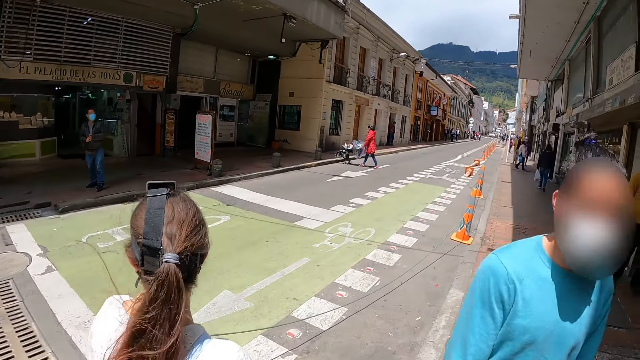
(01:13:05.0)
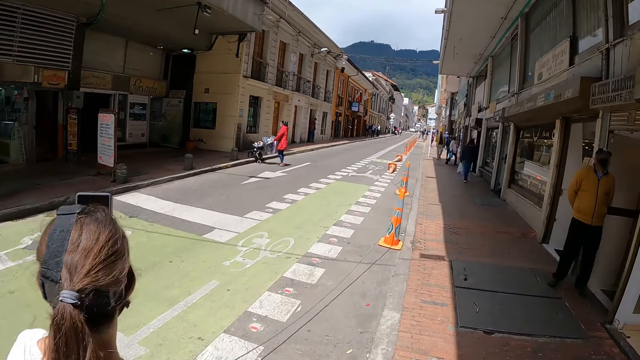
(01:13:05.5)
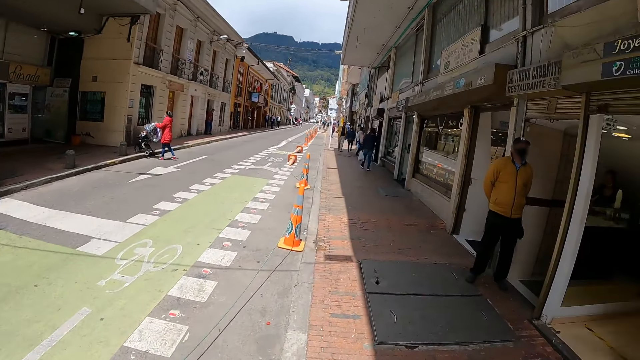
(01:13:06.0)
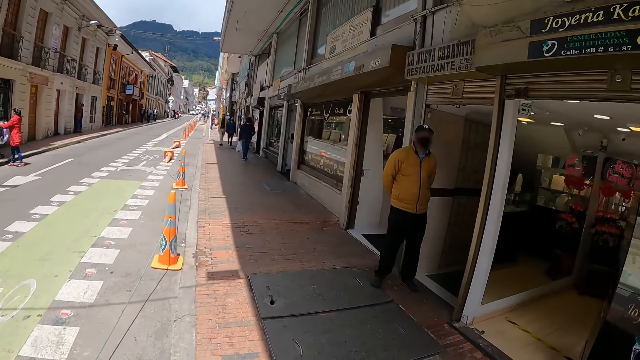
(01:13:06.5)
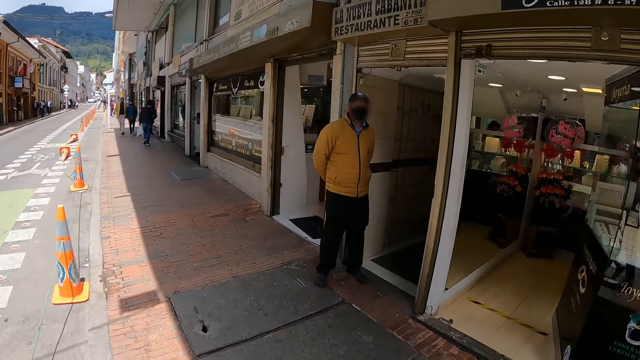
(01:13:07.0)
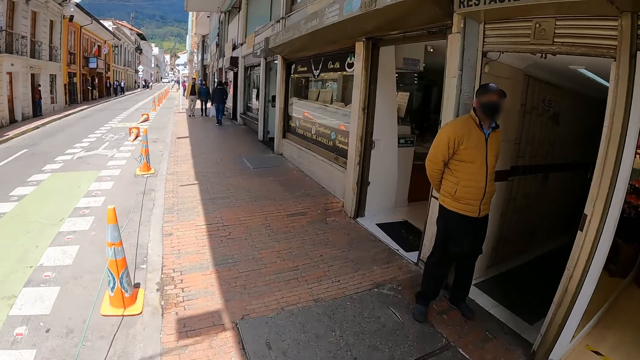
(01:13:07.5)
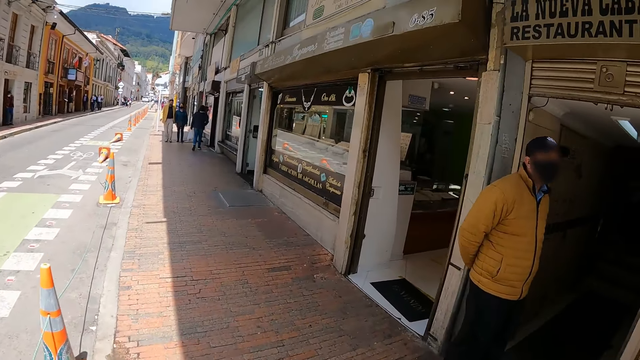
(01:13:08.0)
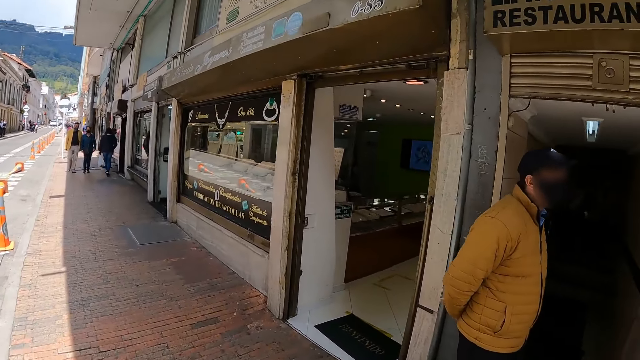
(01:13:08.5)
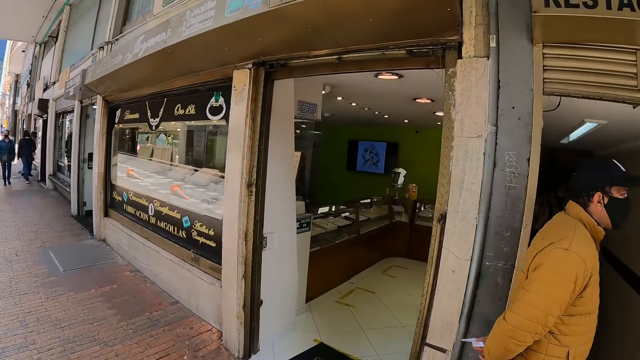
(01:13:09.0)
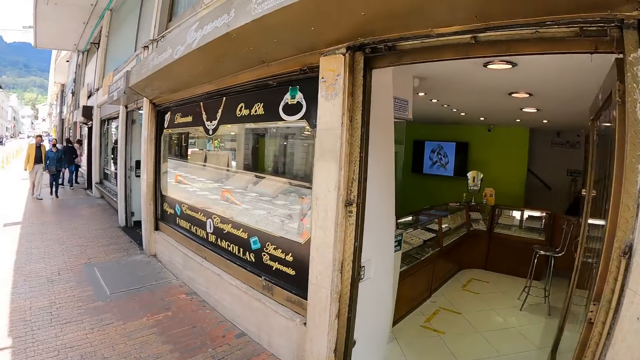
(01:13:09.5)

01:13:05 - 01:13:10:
The camera wearer walks in an open area.

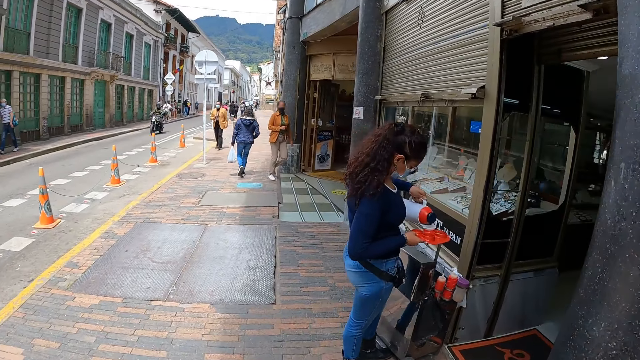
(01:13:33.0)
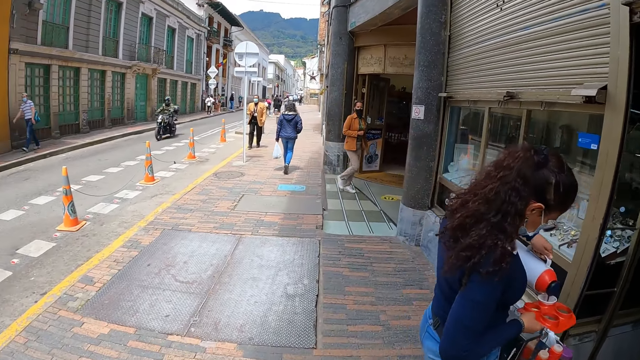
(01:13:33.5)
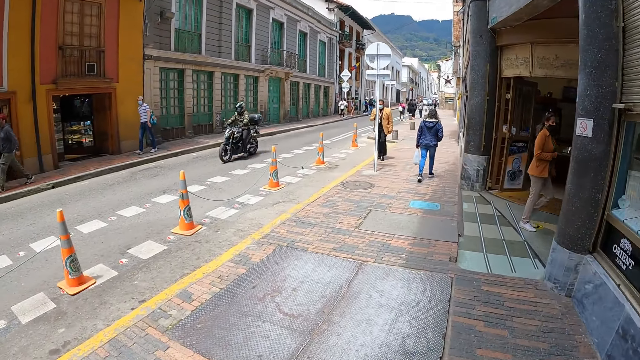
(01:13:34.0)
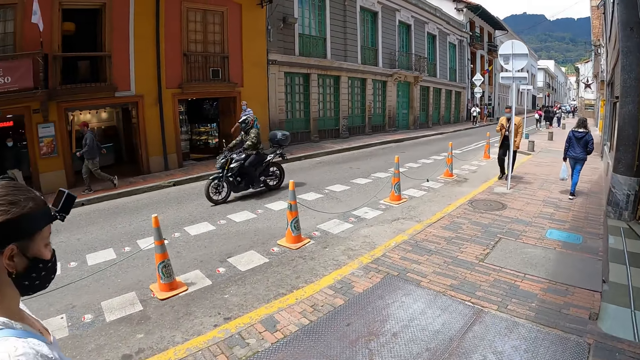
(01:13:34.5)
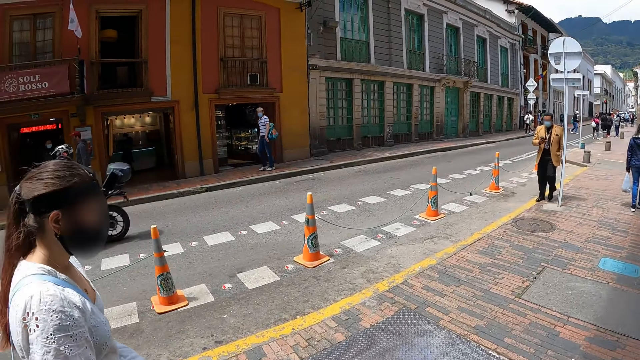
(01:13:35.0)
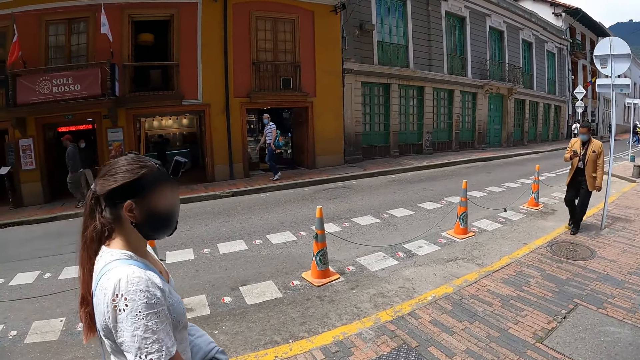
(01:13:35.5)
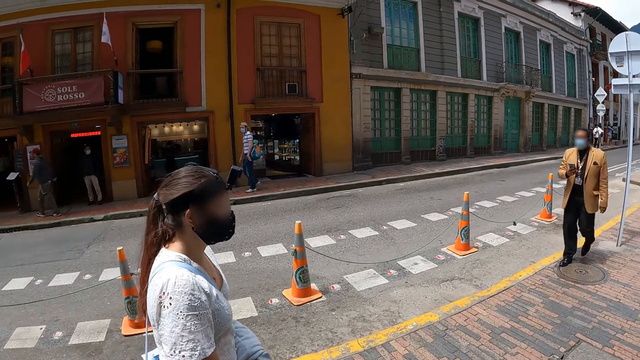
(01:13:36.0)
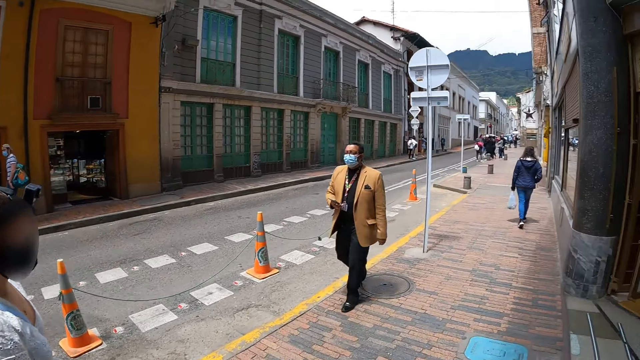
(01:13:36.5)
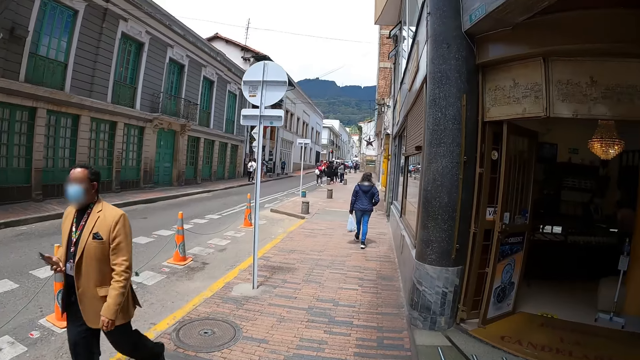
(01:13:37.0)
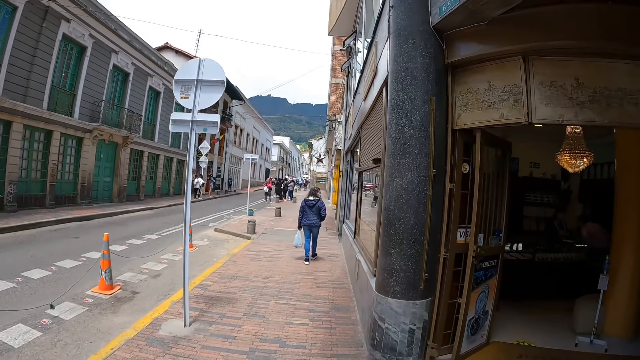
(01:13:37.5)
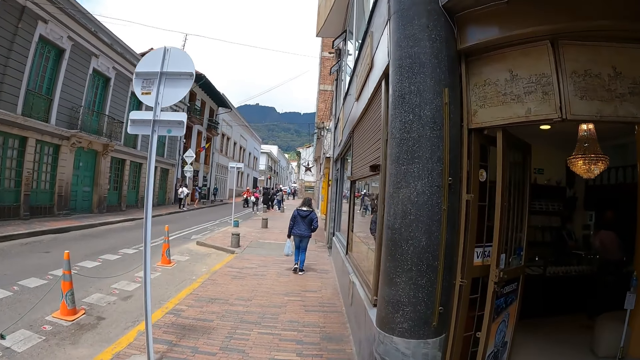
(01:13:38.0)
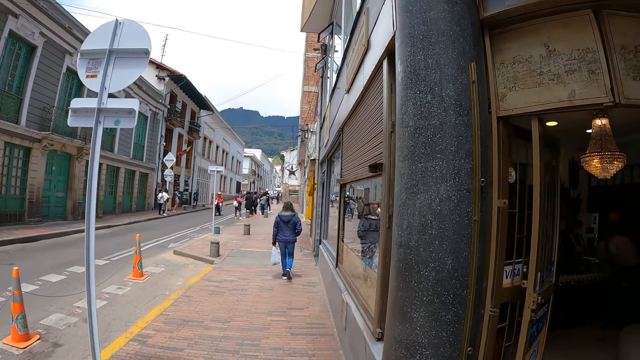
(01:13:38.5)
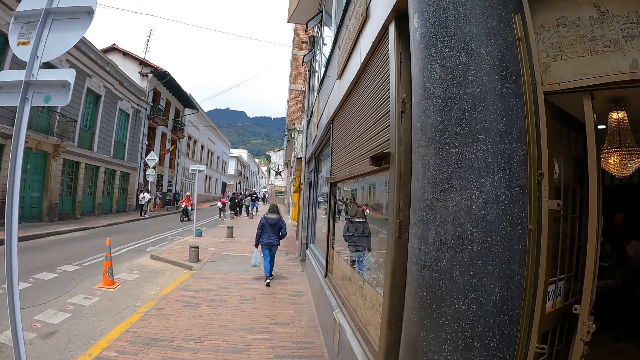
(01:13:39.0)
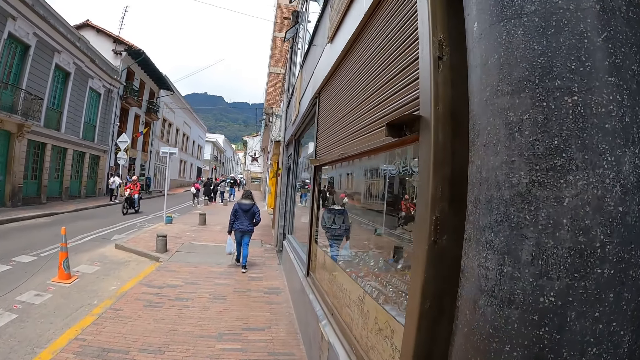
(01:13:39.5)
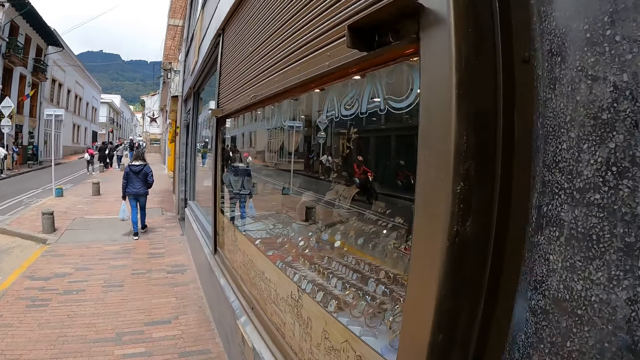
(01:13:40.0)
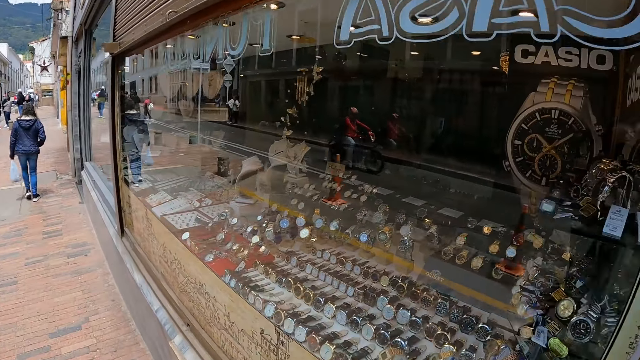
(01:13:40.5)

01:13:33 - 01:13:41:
A woman walks in an open area. The camera wearer looks at the woman. They walk around the open area.

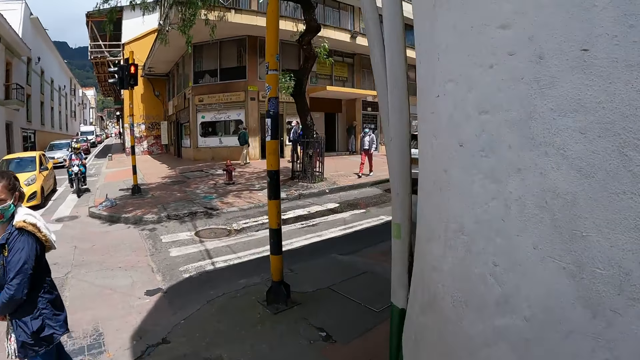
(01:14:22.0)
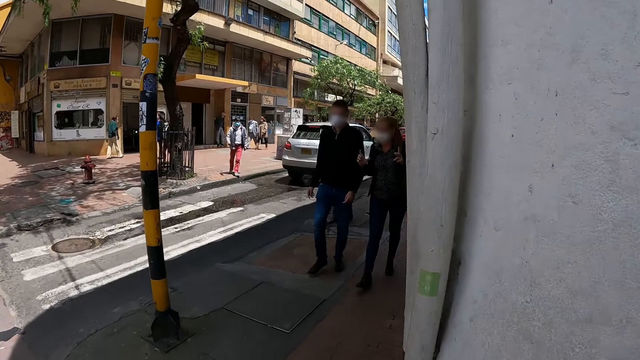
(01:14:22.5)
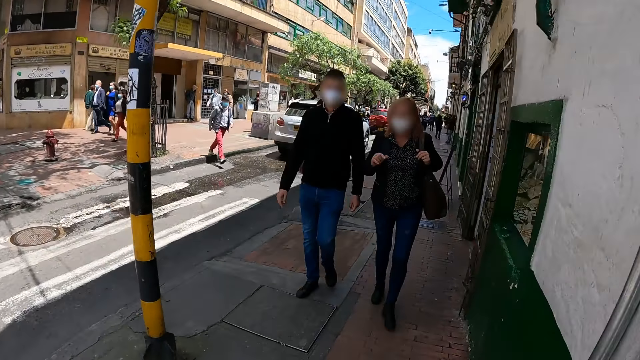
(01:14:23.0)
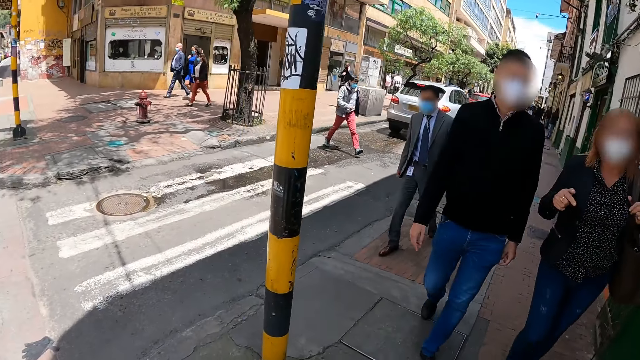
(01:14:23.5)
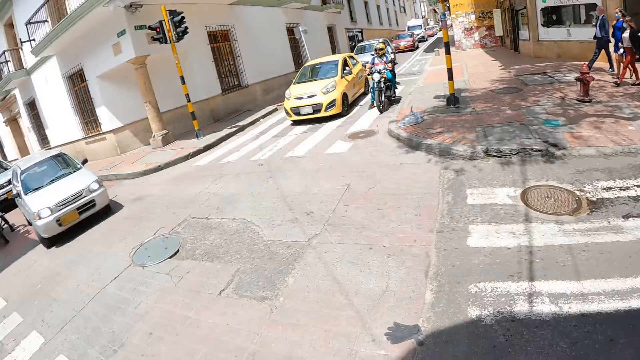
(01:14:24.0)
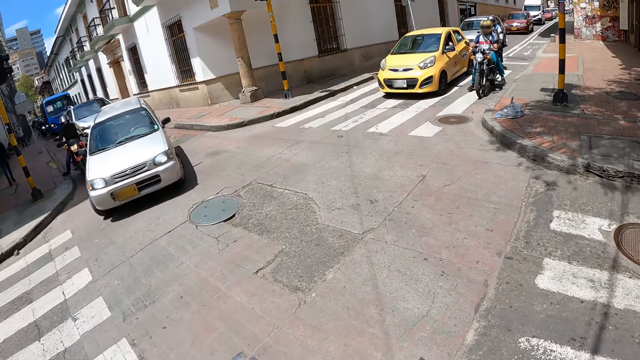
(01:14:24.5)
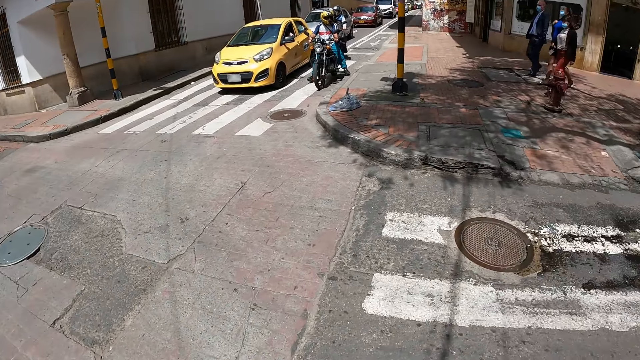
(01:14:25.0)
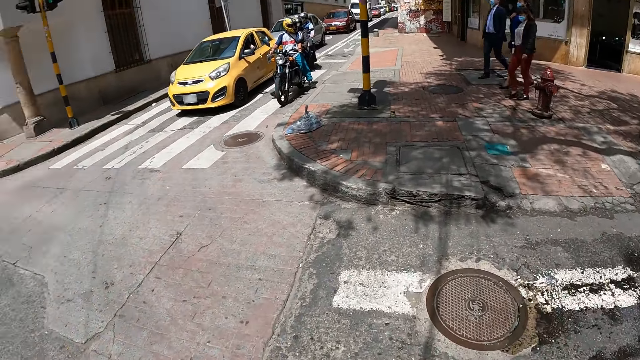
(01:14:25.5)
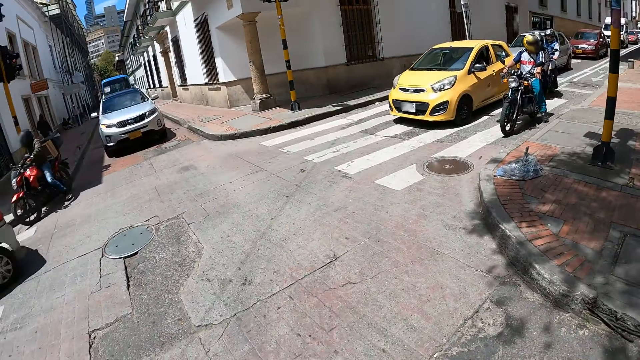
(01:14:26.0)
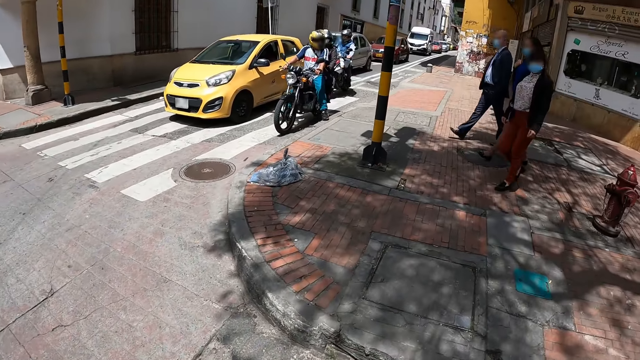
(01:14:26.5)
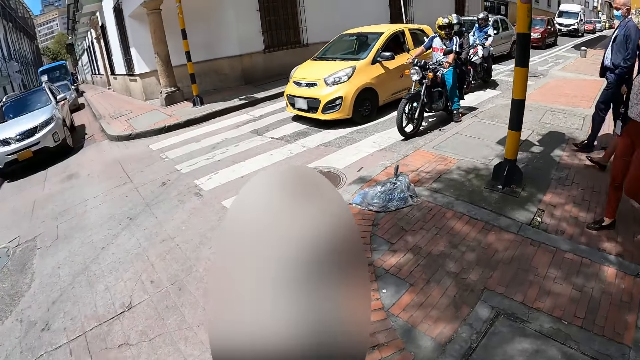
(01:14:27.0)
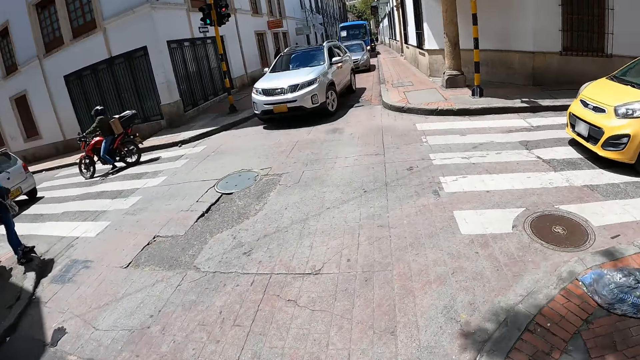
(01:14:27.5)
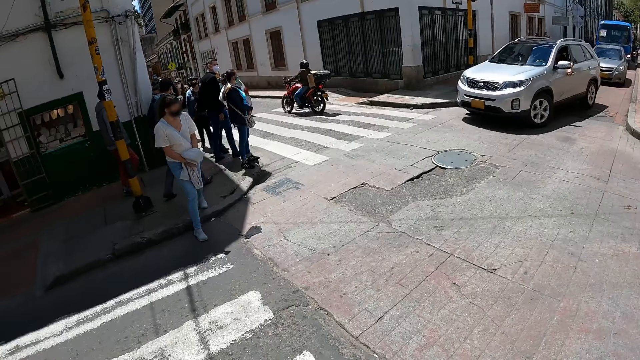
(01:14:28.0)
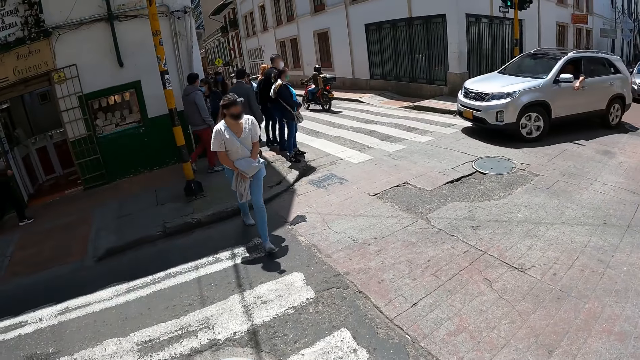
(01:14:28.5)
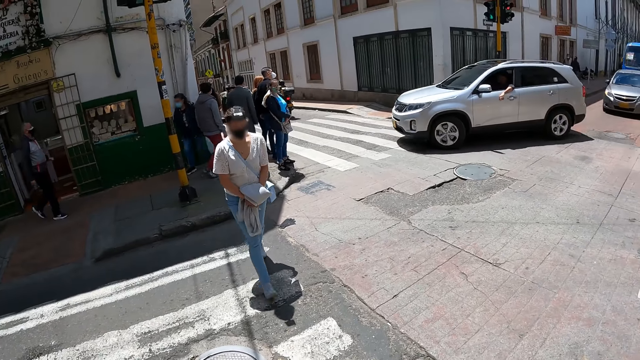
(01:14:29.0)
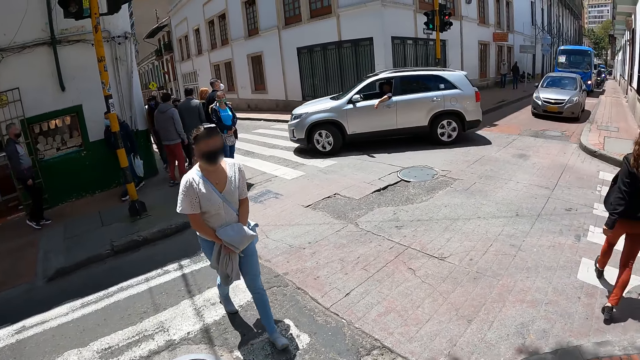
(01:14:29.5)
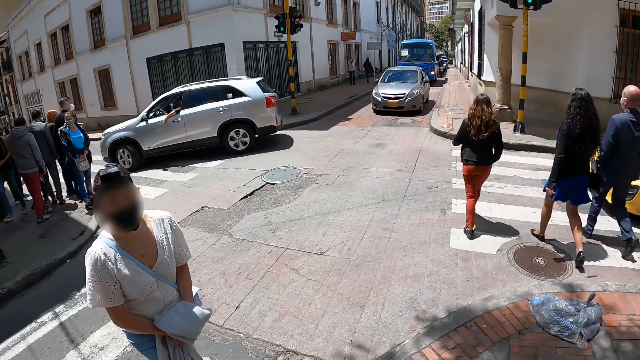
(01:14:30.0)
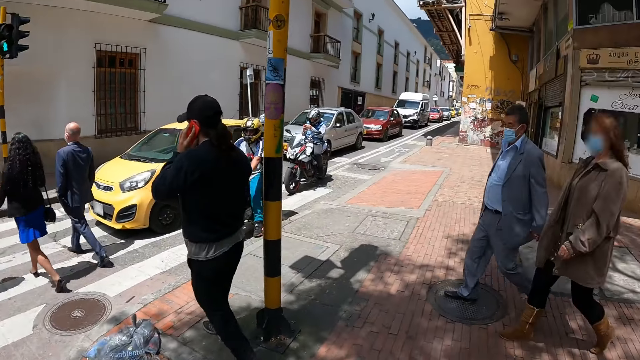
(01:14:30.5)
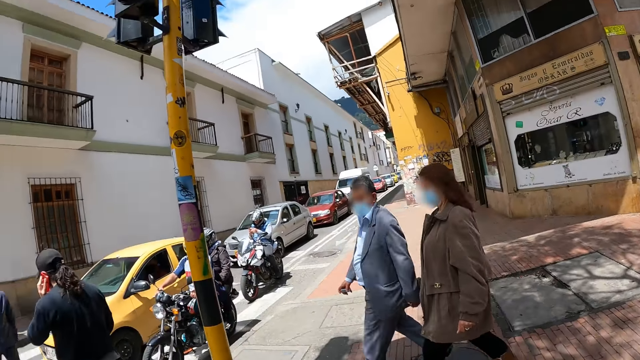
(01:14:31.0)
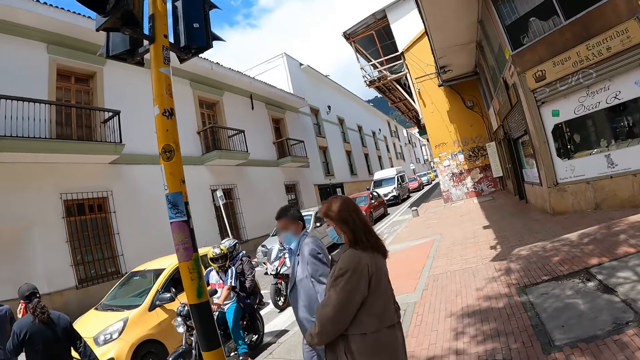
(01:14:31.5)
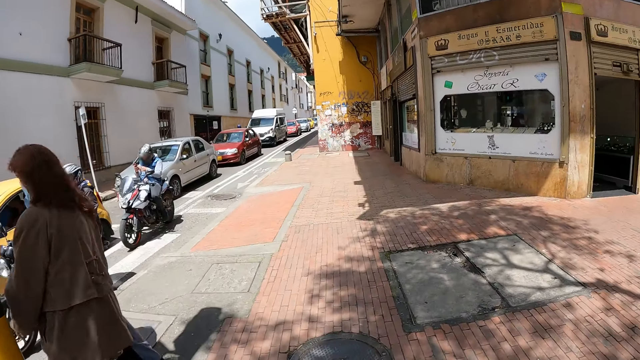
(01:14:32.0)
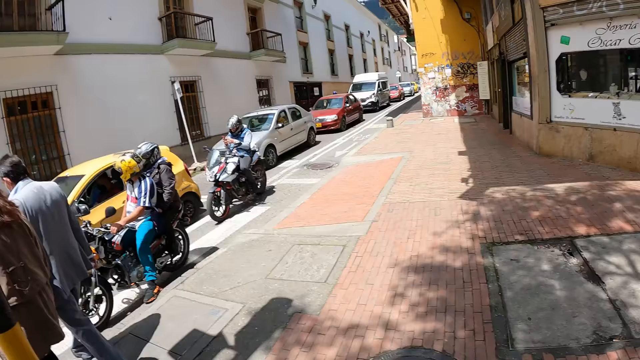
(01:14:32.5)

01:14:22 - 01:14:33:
The camera wearer turns around. They stand in the street. A woman crosses the road. The camera wearer looks at the woman. The woman walks in an open area. The camera wearer walks in the street.
